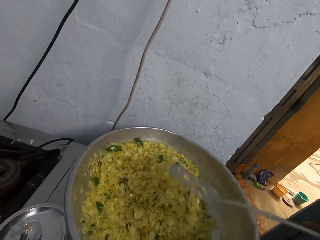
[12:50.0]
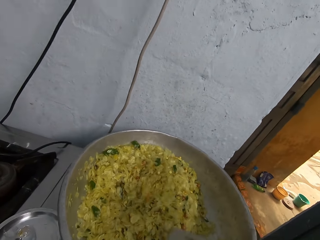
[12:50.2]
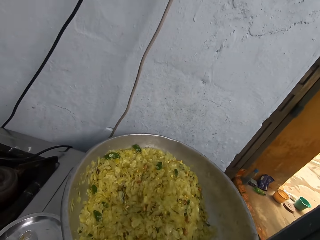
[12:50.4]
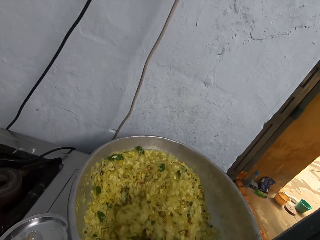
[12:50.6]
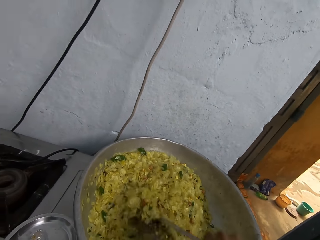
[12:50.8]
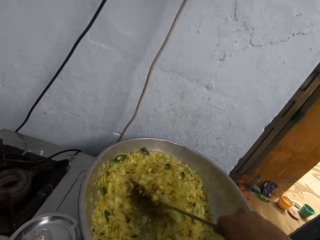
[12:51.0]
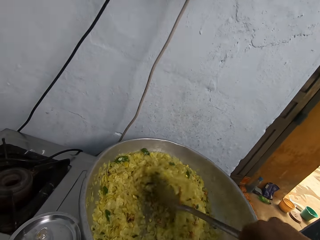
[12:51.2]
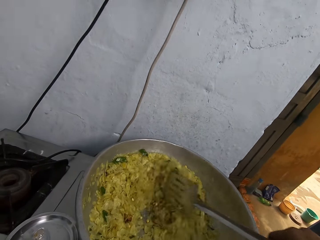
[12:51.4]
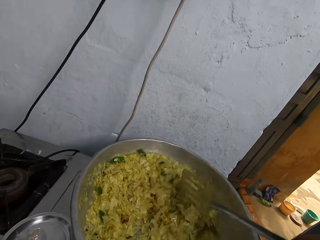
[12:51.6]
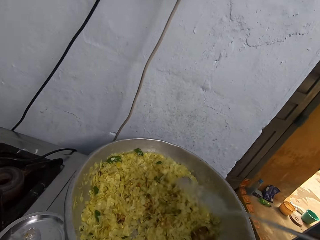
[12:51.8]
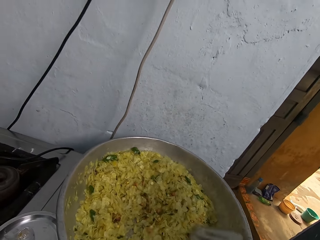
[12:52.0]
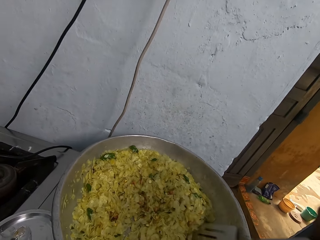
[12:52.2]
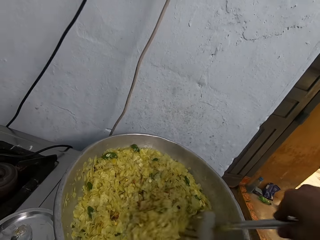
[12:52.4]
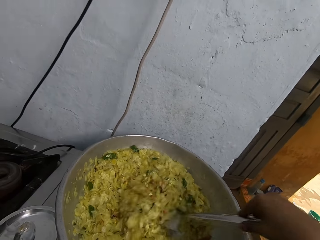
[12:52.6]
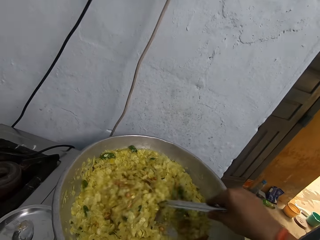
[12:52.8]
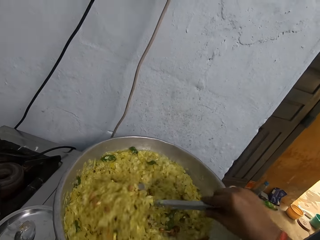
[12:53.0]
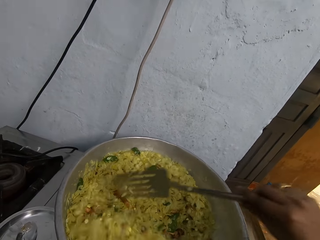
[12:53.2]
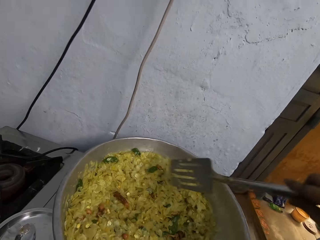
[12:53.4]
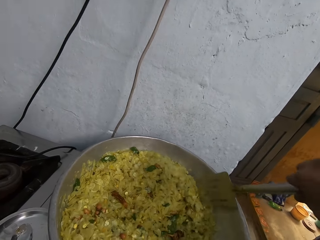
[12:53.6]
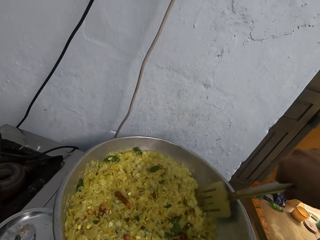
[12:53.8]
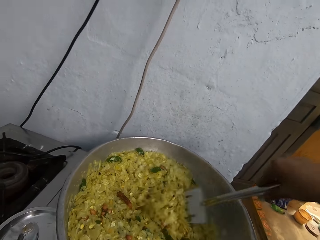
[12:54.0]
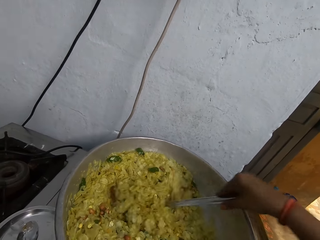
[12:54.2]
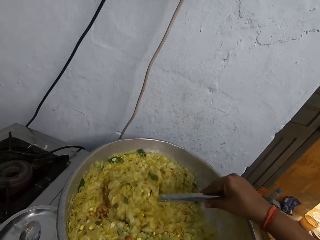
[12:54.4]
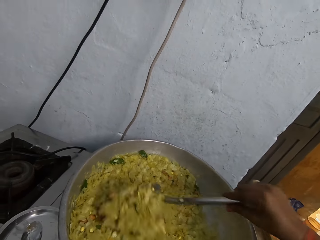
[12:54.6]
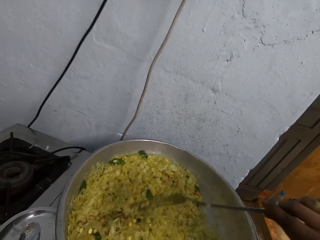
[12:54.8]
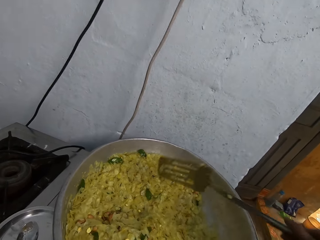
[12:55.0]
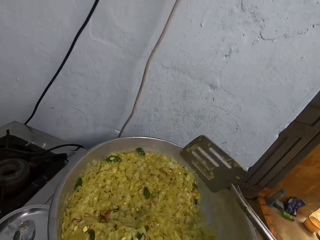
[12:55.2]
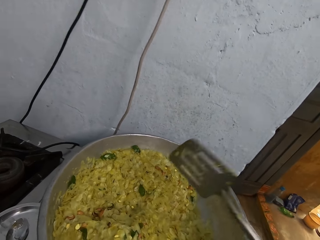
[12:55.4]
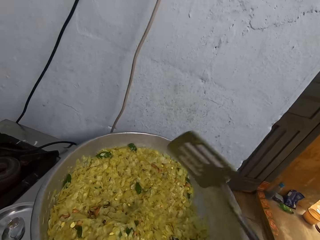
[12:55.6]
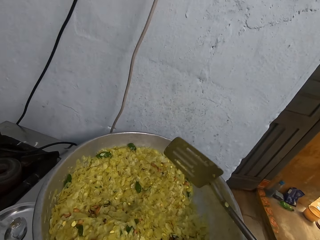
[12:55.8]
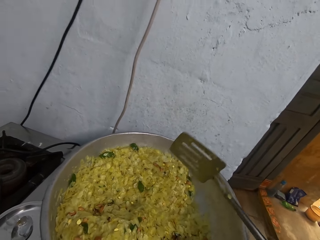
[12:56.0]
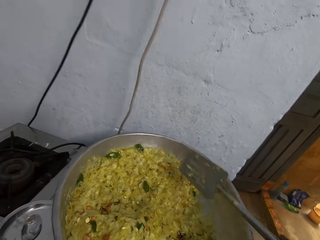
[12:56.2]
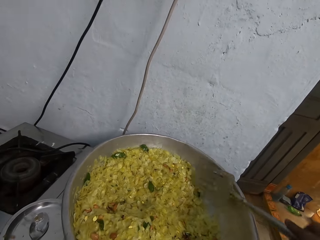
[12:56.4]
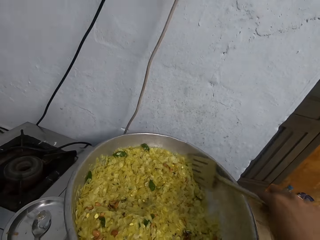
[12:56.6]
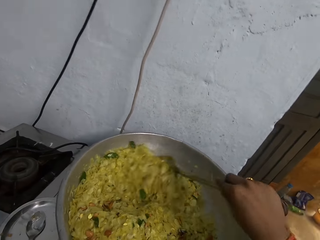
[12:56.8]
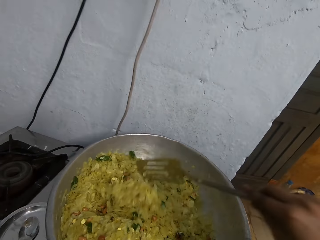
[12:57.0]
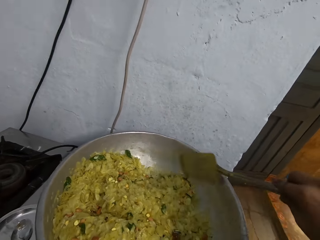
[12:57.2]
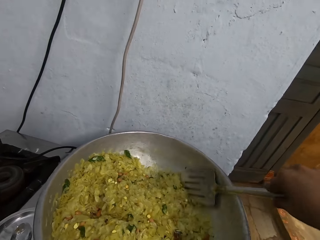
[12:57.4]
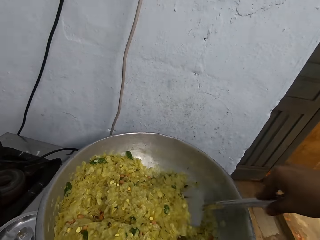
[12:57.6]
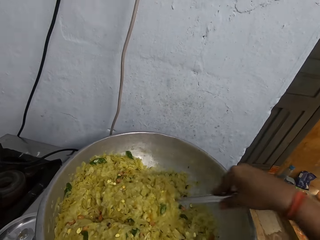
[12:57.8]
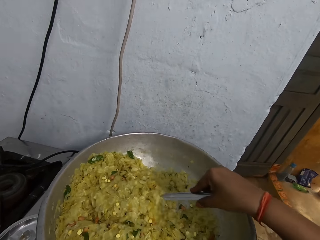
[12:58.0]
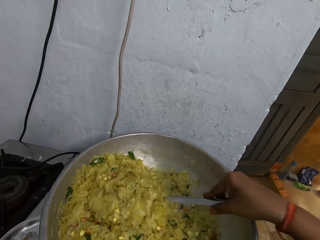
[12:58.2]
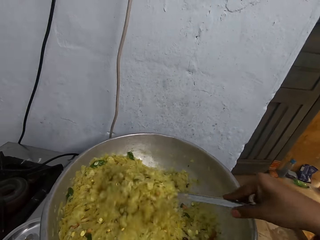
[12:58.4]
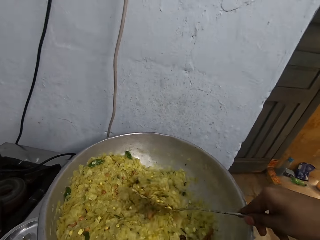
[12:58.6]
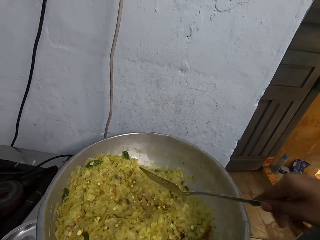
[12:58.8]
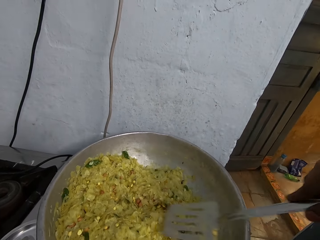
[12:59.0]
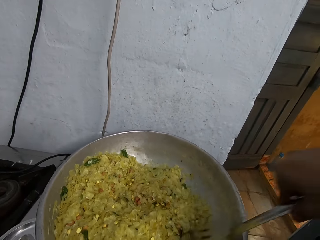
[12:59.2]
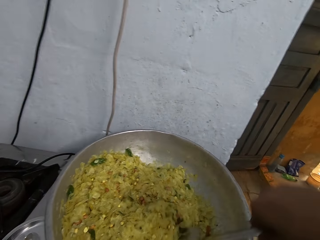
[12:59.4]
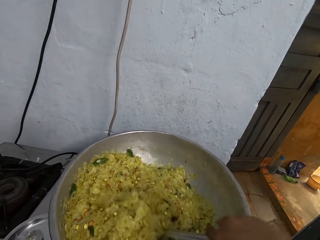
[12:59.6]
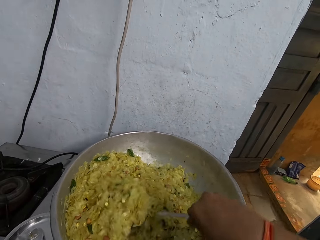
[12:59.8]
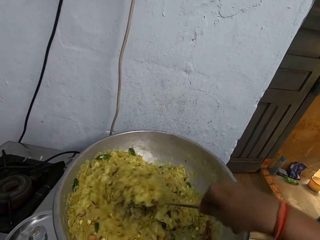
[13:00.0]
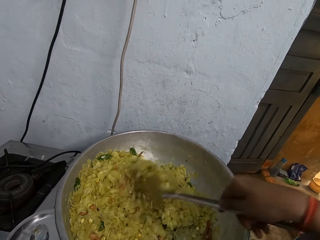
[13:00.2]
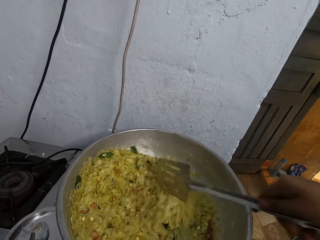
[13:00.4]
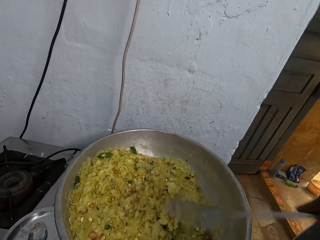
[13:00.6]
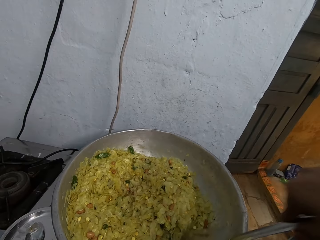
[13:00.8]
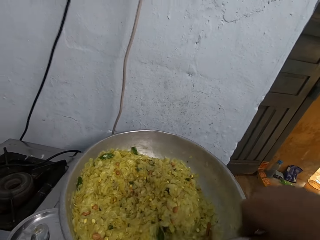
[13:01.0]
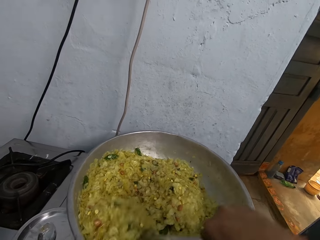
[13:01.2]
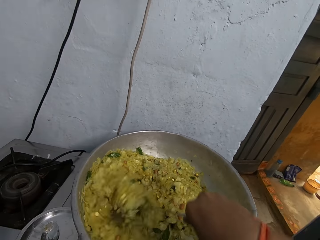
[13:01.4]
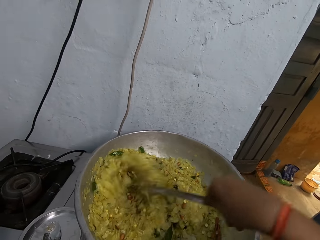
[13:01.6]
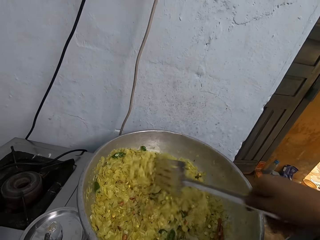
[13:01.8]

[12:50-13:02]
The camera wearer shakes the steel spatula in her right hand. She stirs the vegetables in the pot on the cooker with the steel spatula in her right hand.

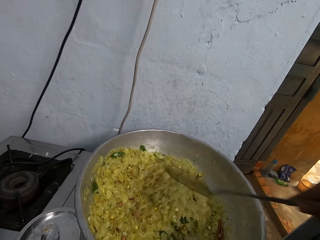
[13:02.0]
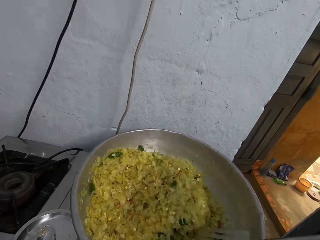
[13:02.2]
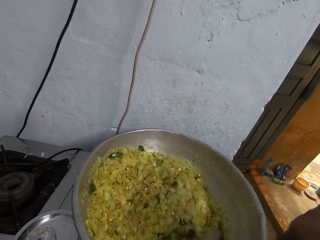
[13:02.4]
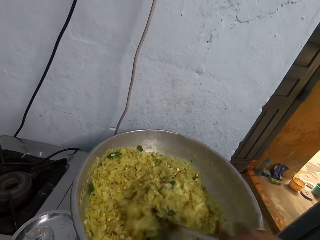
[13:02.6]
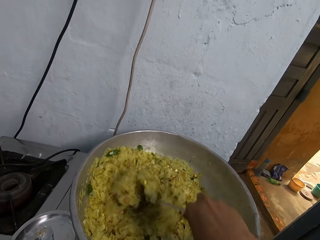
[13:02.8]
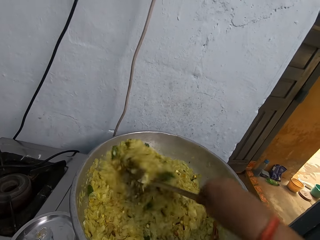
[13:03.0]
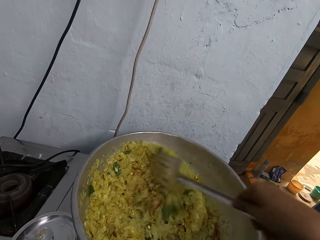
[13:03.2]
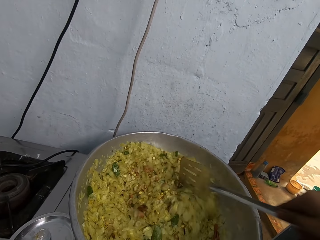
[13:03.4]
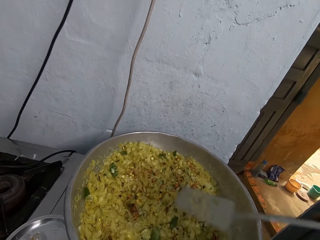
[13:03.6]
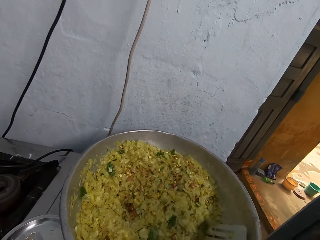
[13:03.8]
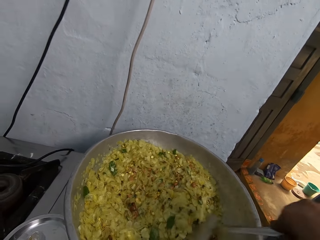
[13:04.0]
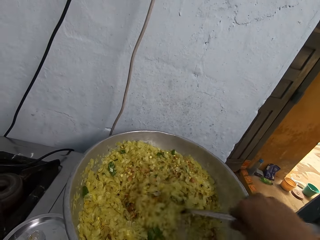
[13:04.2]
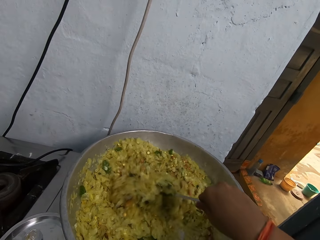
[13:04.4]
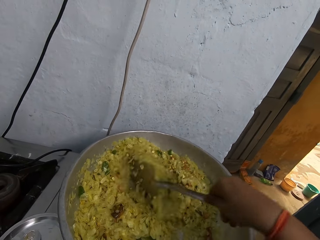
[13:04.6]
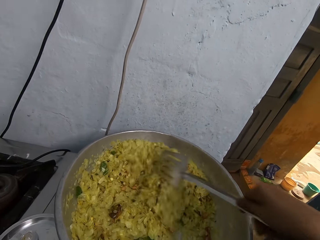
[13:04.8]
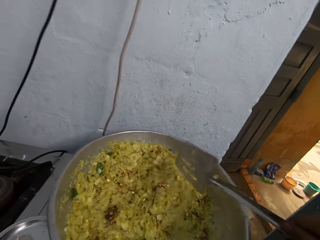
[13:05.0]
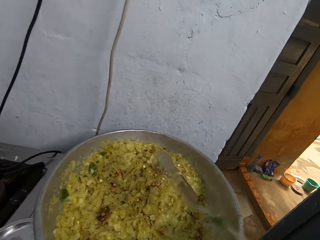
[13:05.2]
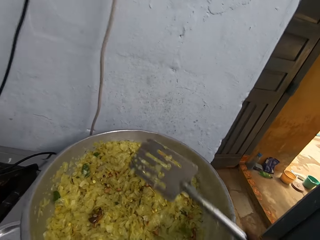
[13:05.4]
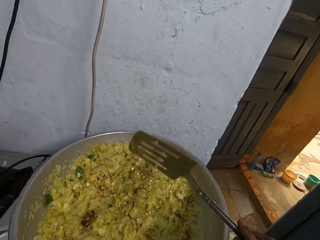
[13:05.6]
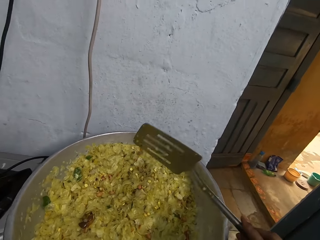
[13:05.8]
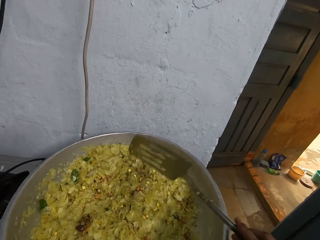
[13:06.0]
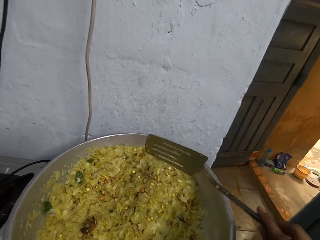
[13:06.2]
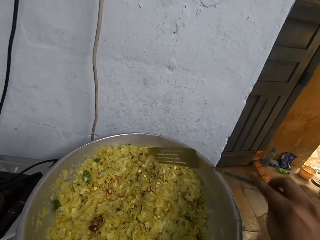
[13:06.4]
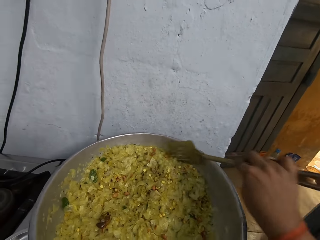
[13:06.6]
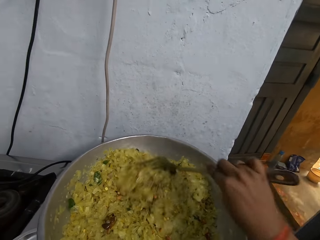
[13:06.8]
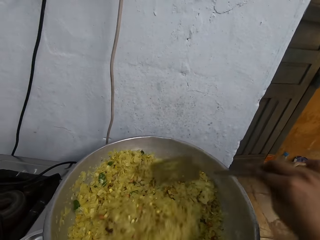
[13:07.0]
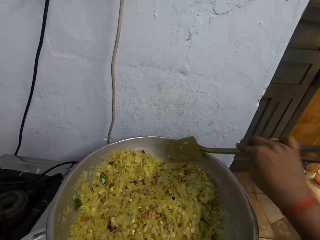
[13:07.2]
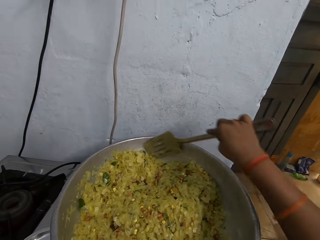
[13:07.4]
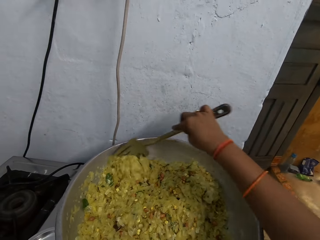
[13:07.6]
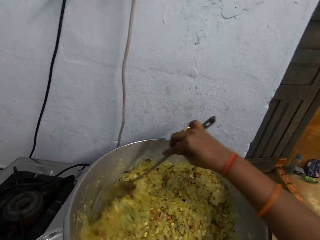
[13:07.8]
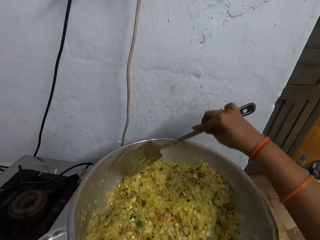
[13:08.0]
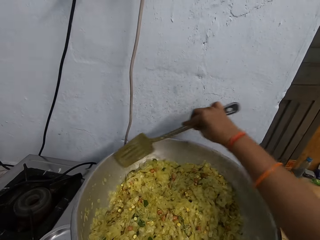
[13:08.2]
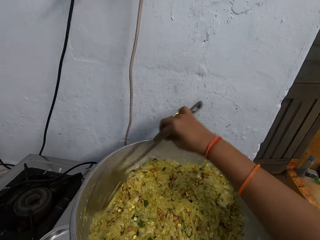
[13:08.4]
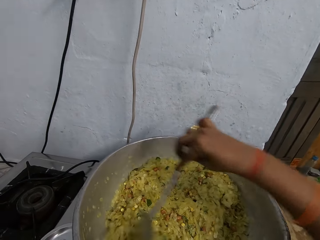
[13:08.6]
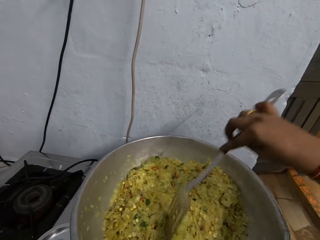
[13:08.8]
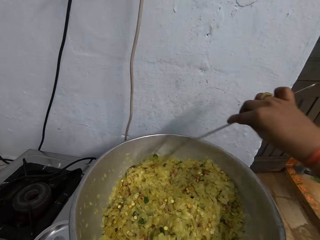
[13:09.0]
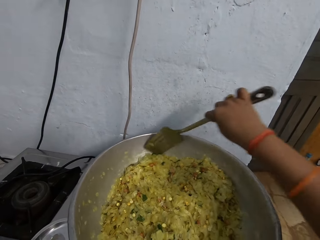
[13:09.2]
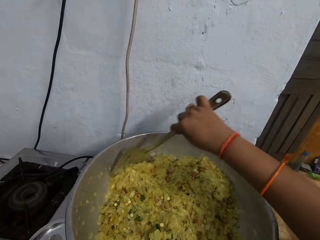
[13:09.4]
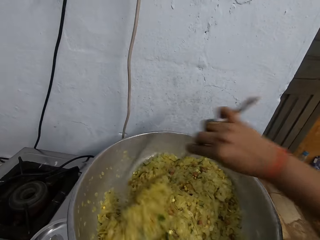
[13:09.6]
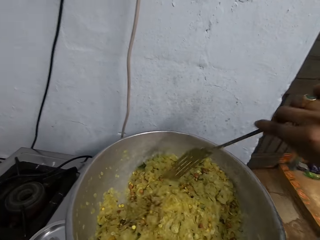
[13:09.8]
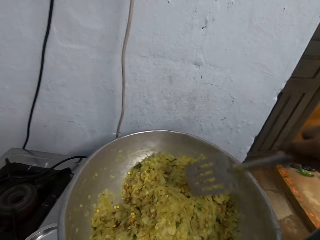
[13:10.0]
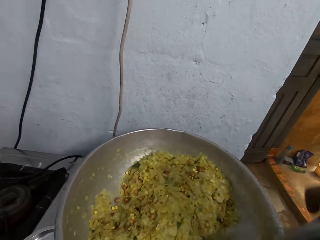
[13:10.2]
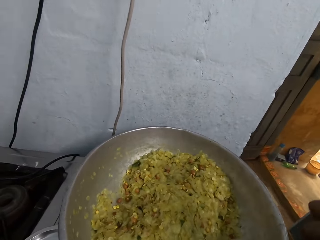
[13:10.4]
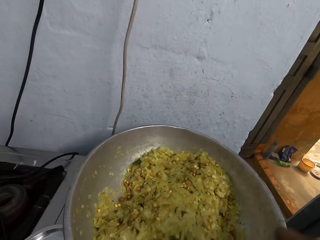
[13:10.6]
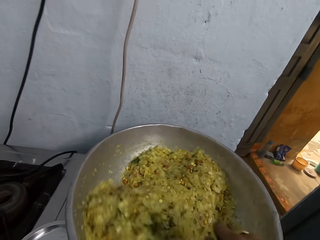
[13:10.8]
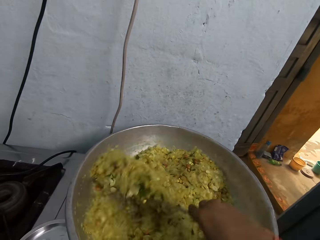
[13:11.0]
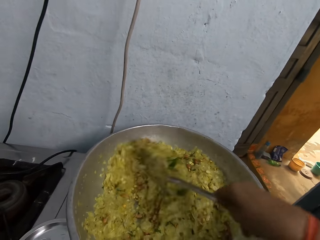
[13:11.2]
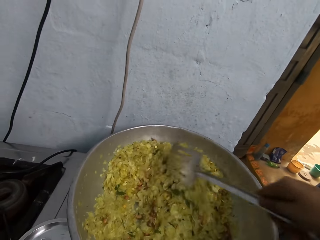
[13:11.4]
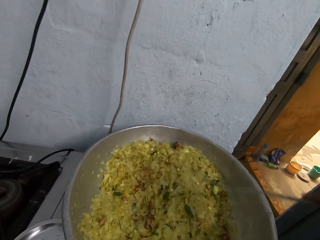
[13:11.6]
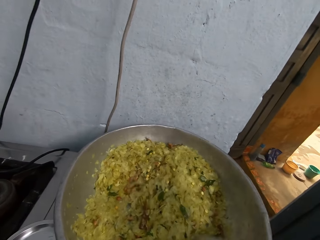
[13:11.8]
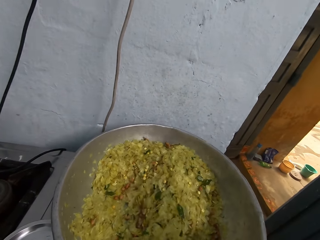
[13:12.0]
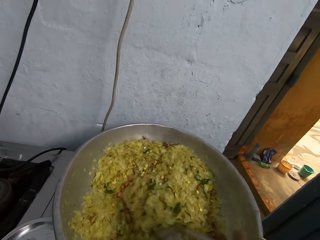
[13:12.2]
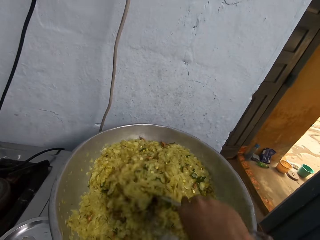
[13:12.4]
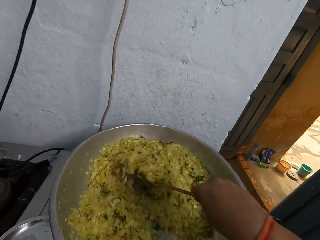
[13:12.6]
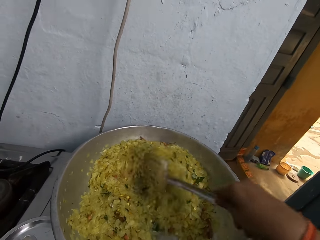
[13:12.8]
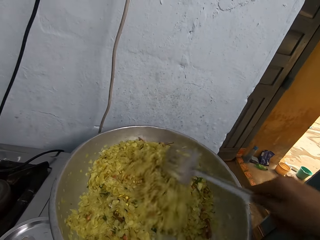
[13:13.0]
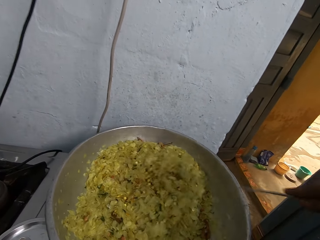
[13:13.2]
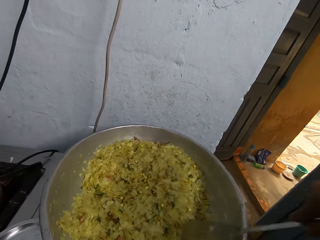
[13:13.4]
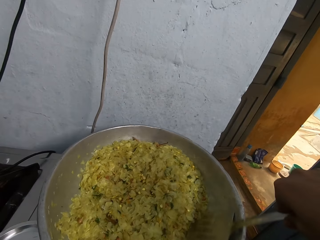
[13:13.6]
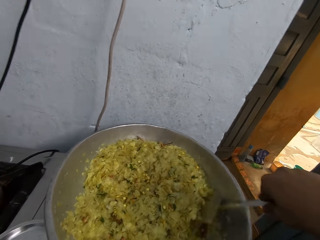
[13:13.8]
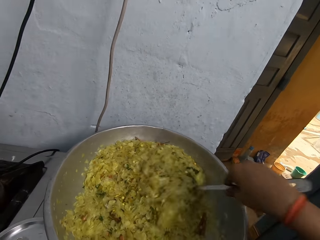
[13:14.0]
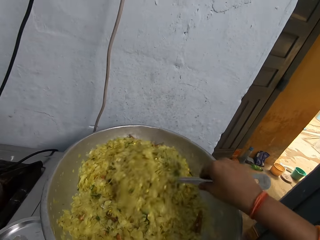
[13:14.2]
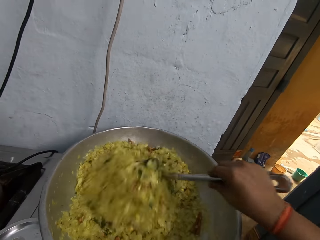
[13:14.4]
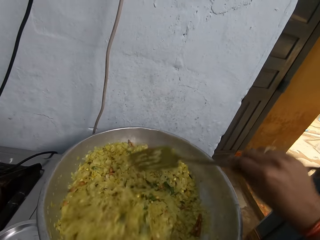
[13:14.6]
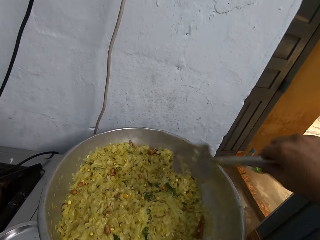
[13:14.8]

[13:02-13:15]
The camera wearer shakes the steel spatula in her right hand. She converses with a woman. She stirs the vegetables in the pot on the cooker with the steel spatula in her right hand.
